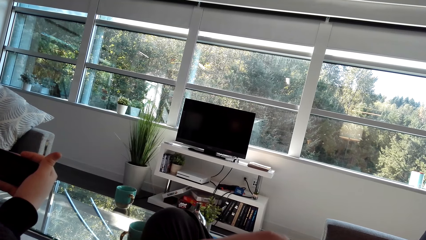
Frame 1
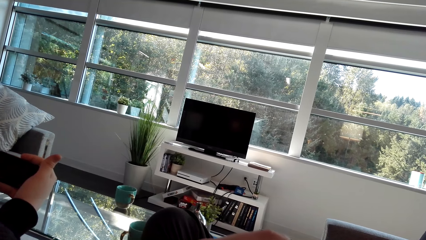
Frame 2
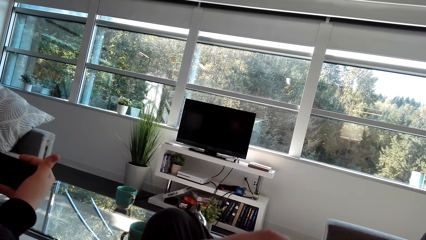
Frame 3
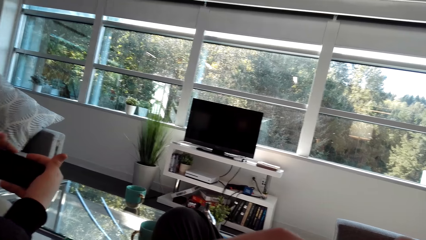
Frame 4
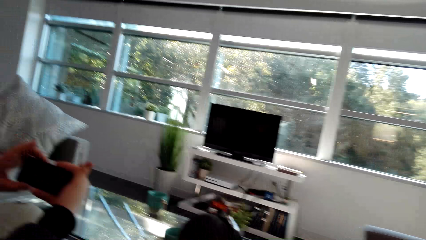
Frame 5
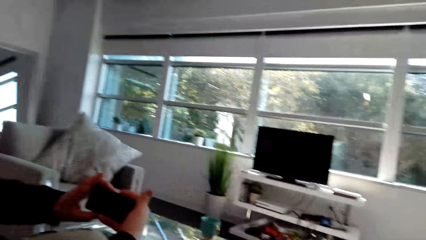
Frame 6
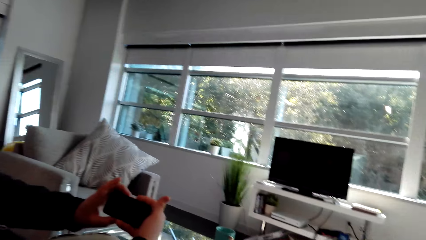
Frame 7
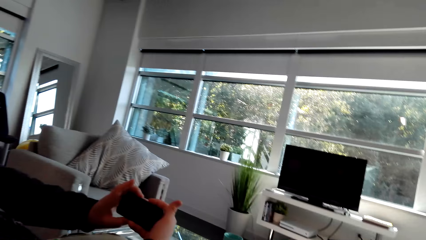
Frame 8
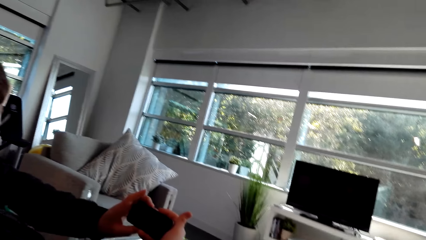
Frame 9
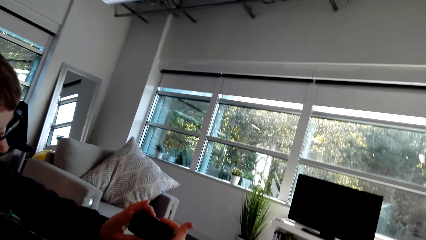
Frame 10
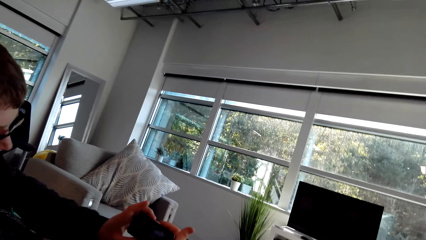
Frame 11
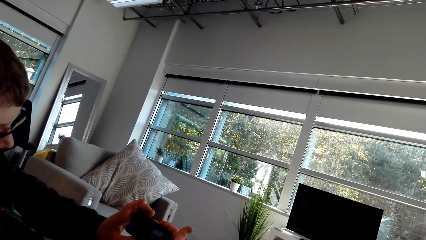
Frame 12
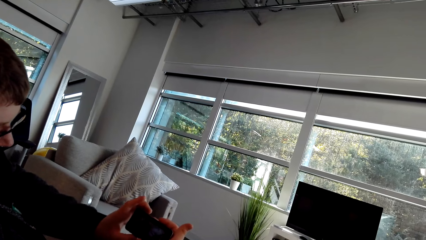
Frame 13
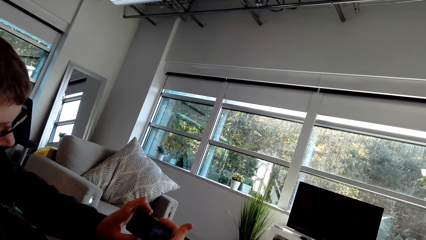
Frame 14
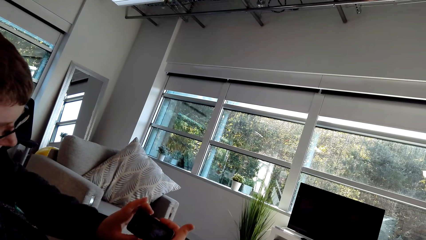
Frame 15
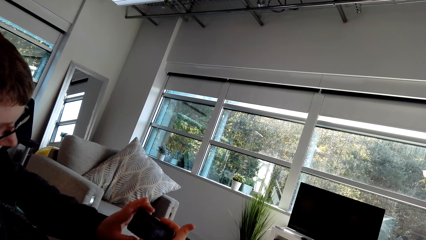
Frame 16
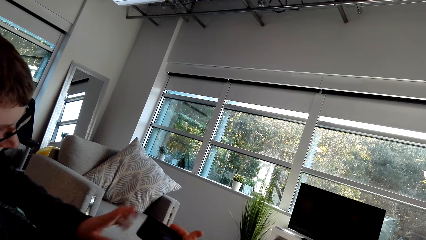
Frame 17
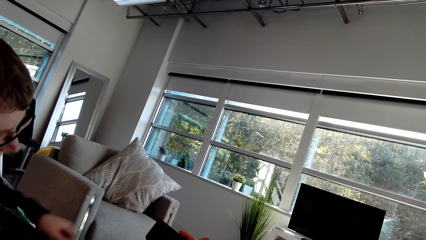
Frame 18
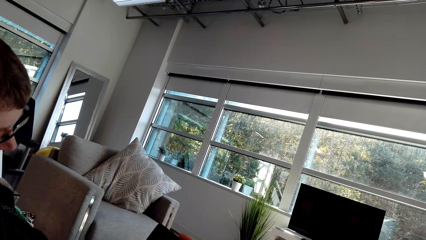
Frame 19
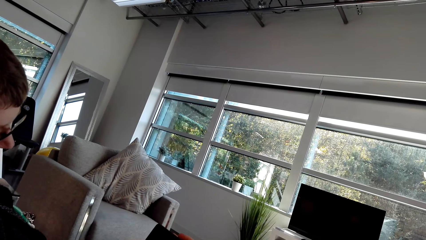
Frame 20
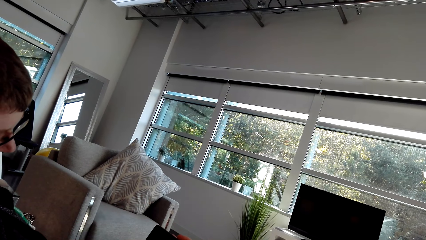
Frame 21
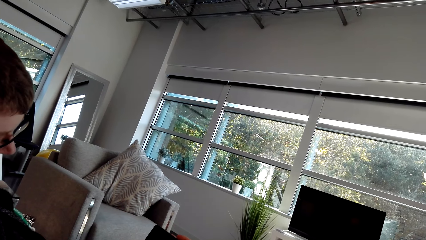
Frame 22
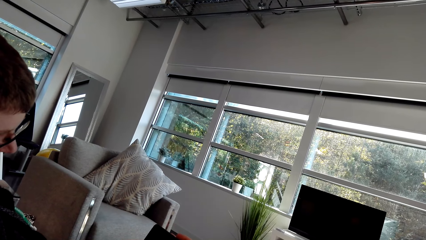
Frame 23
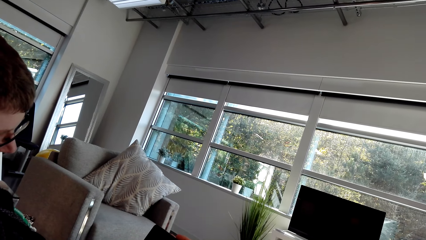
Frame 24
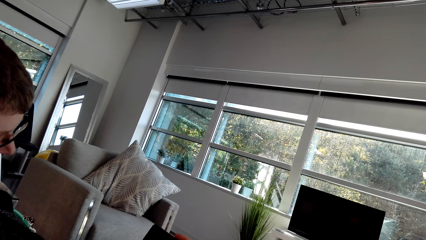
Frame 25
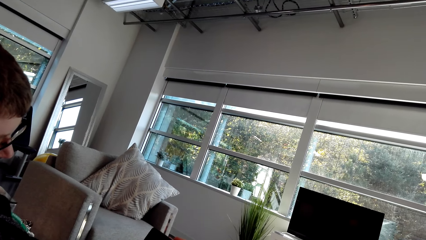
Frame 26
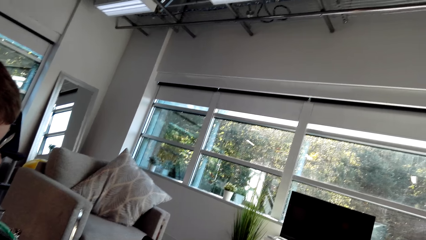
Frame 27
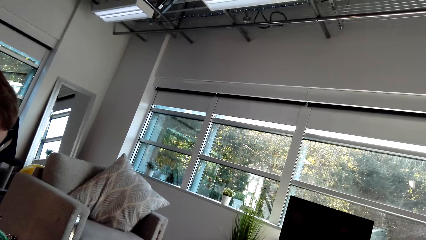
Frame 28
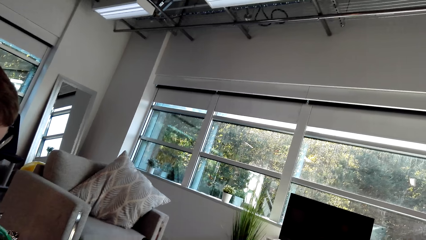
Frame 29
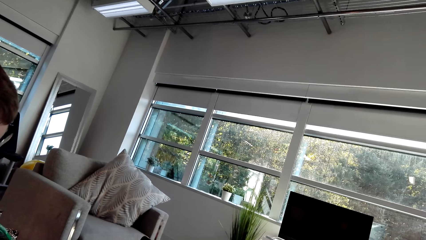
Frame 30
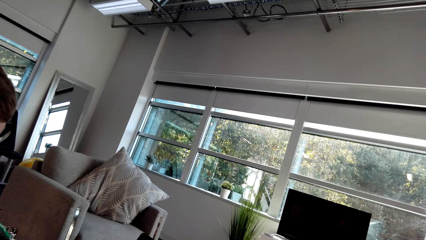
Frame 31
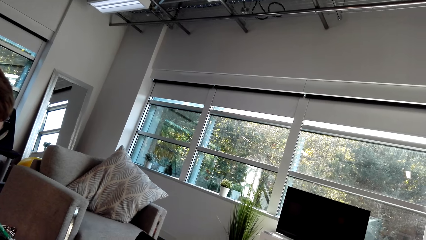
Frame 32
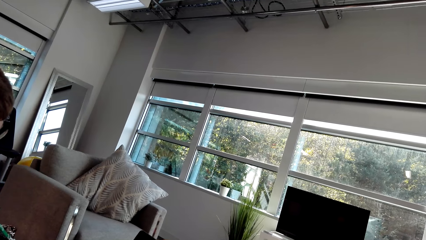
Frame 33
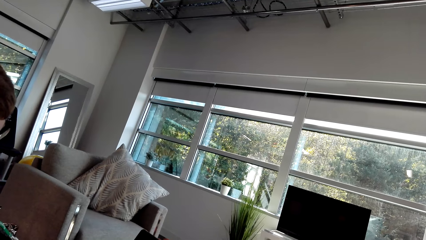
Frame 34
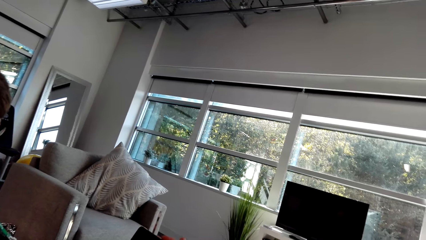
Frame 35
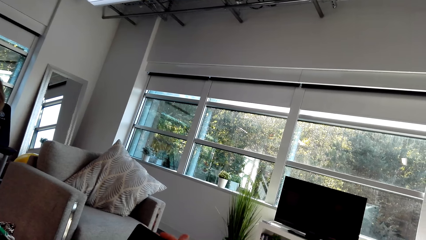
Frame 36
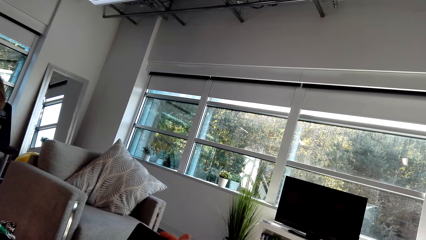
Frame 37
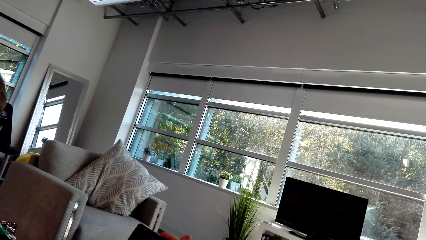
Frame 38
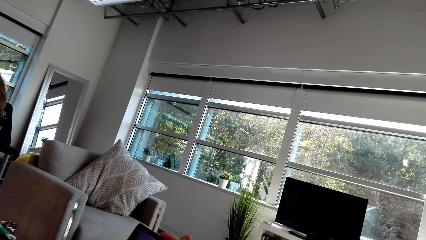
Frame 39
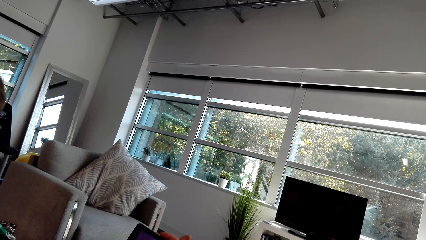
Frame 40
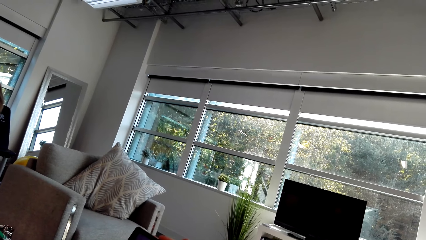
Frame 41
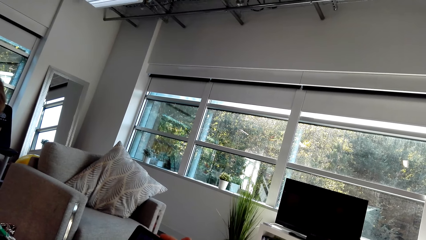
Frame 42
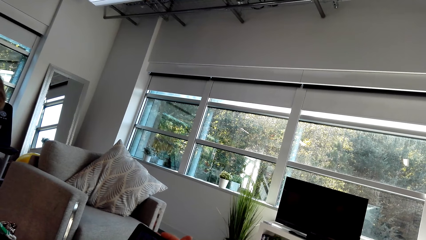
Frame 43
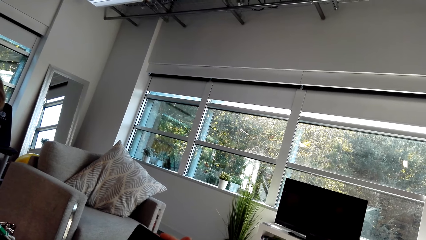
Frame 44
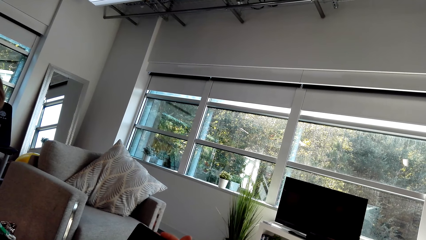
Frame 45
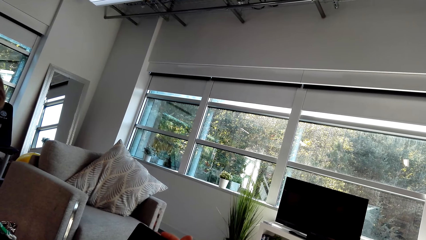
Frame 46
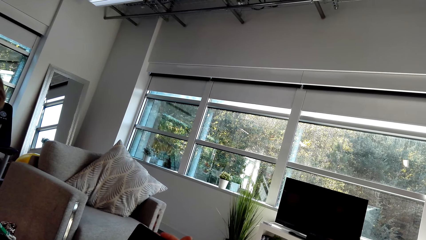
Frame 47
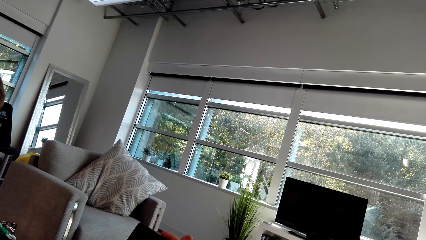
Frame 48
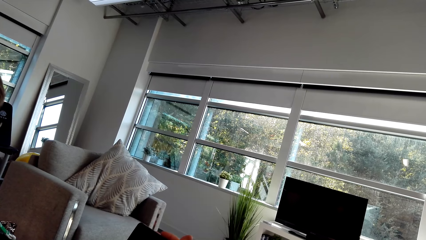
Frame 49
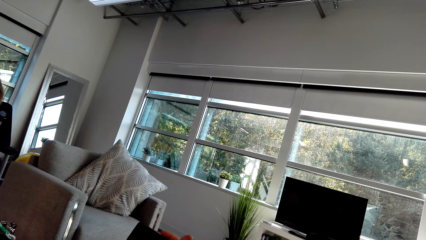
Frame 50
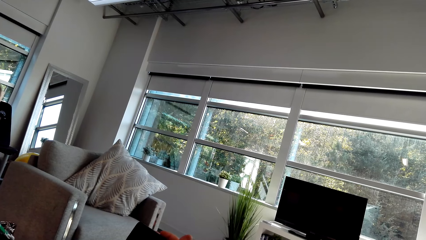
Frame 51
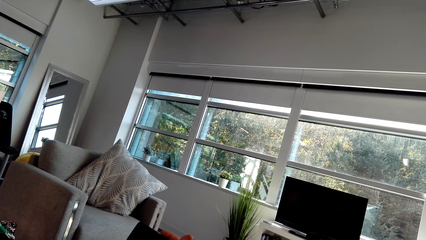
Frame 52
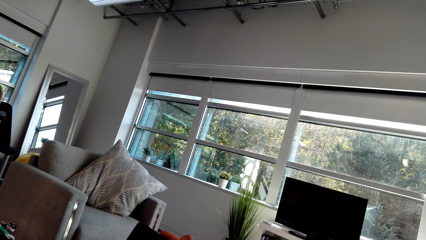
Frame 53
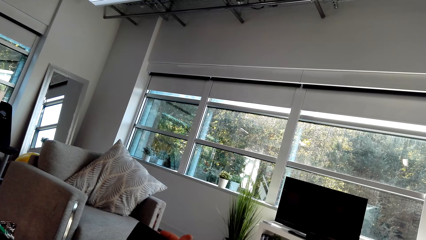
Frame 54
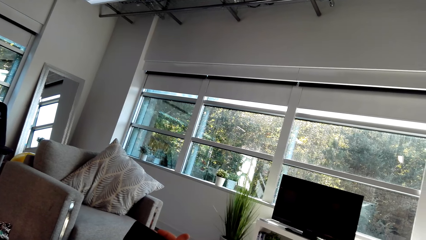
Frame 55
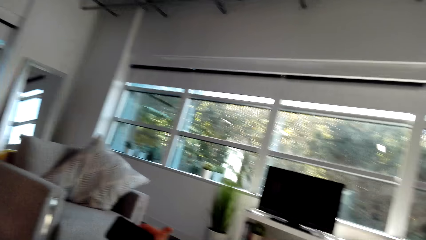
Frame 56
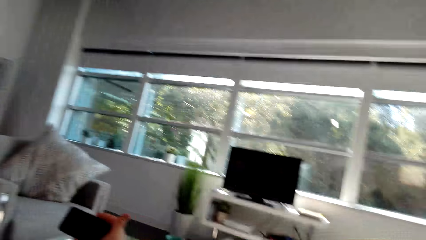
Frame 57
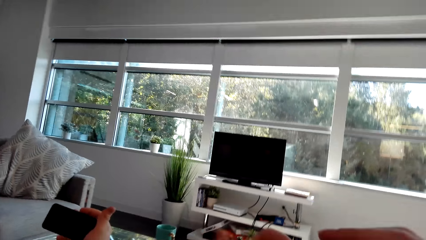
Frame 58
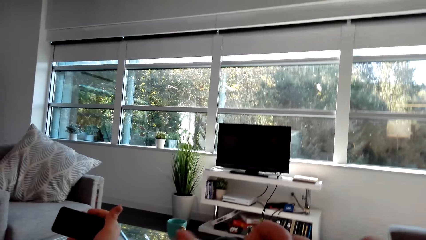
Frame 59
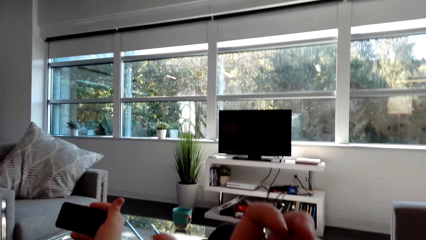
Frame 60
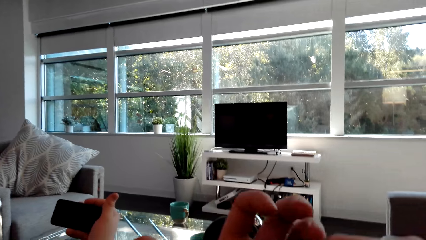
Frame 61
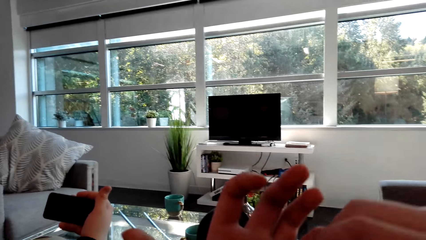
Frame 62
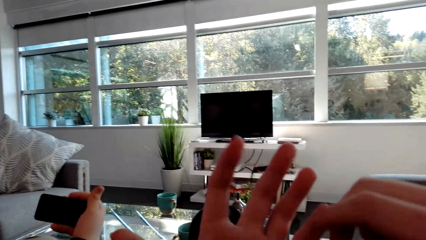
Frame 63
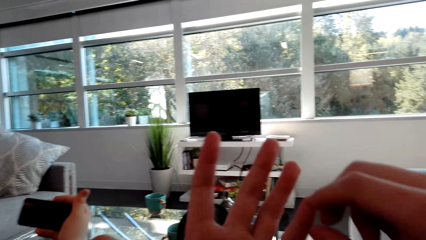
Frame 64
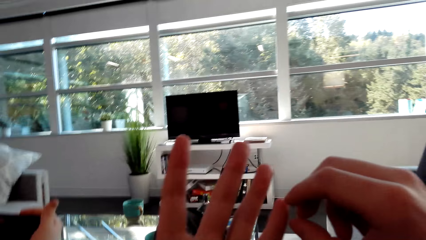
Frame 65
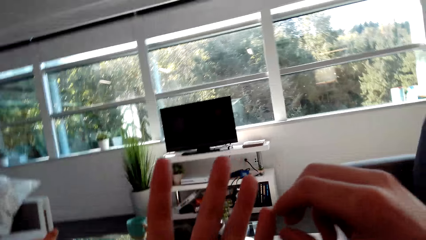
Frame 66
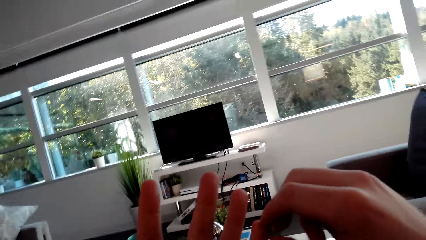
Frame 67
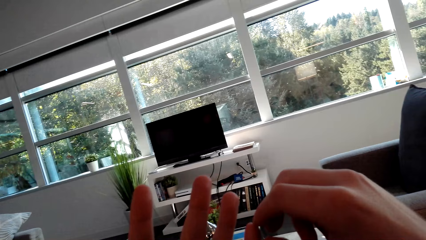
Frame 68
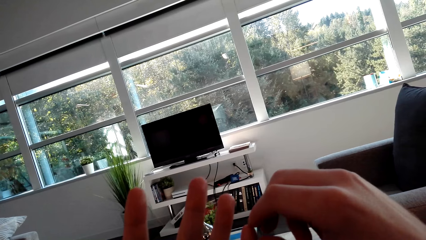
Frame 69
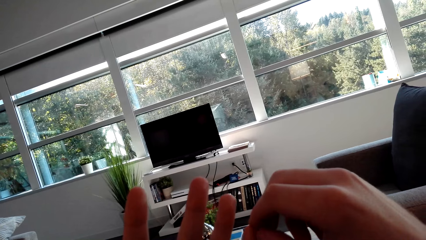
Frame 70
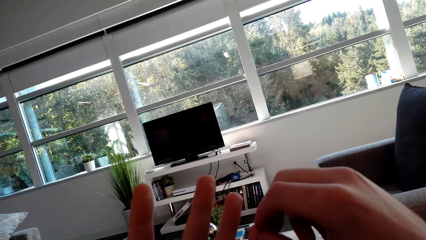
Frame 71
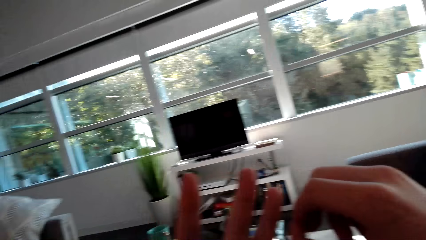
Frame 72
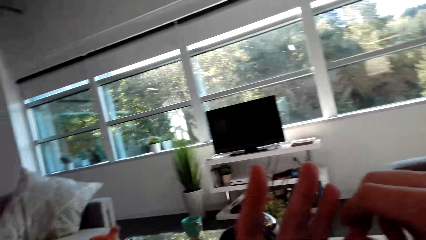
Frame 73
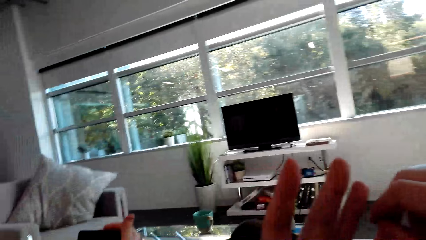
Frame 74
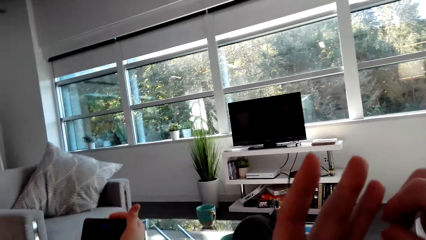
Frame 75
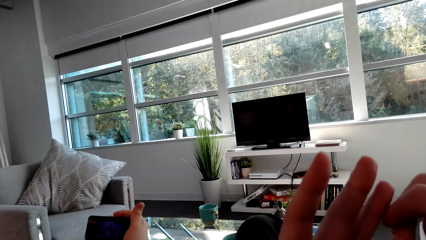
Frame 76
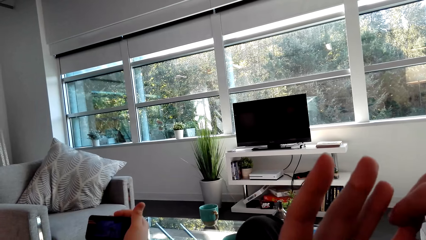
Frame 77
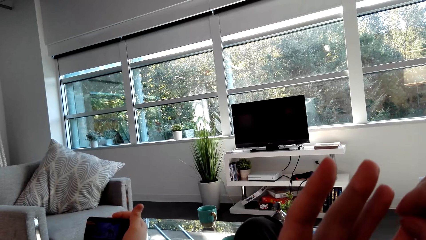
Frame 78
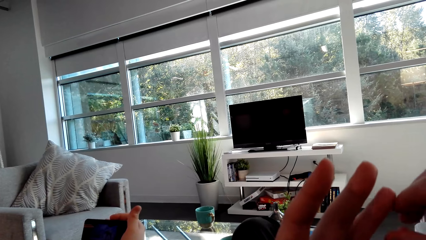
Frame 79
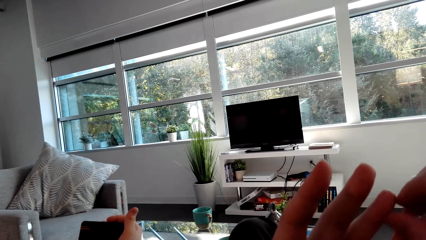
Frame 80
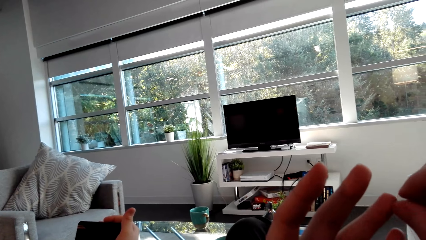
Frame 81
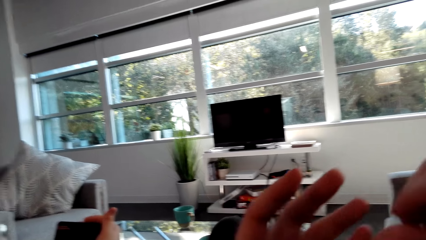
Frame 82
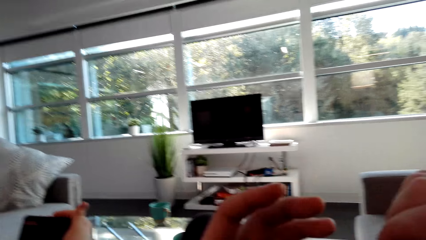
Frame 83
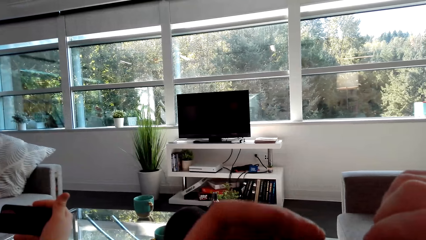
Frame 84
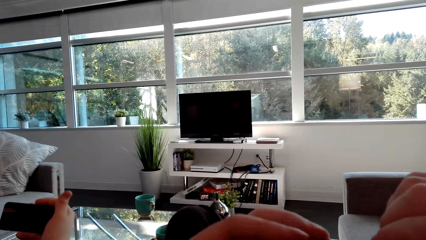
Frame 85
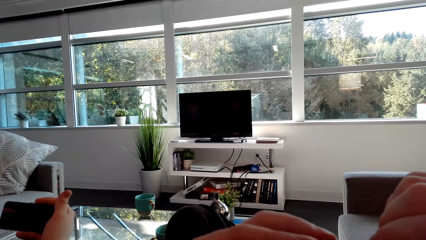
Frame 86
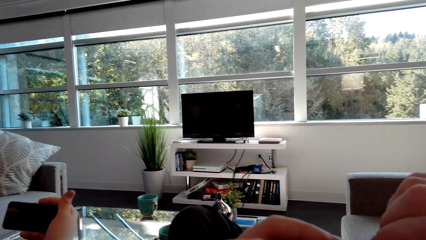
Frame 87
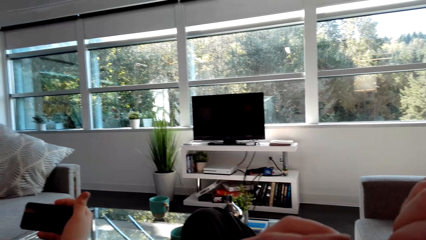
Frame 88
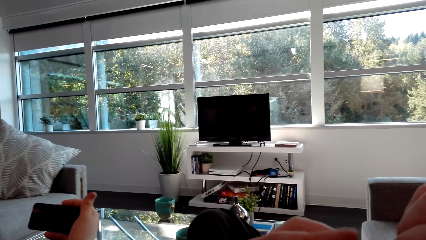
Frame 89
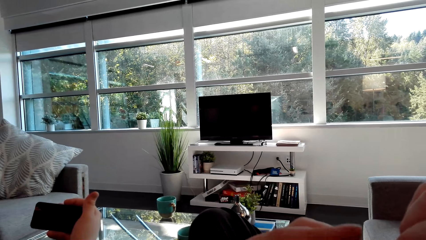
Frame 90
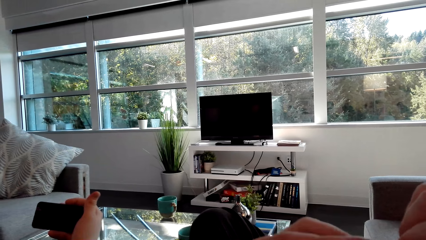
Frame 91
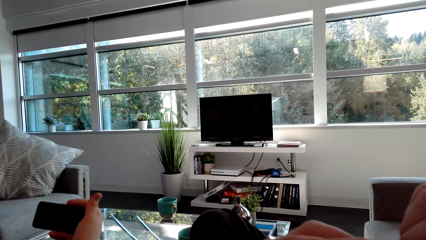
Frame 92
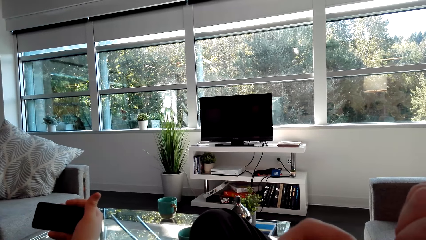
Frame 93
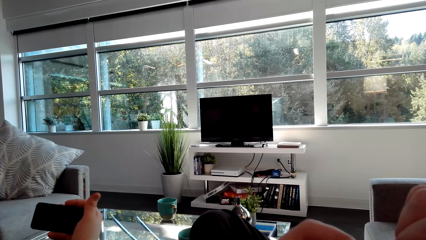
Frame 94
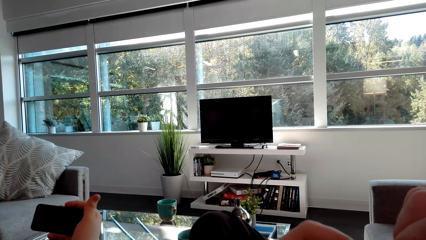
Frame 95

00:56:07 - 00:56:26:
A man moves the hands. The camera wearer lifts the hand.
